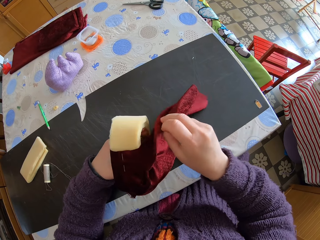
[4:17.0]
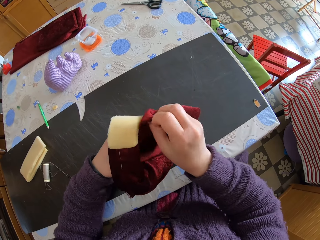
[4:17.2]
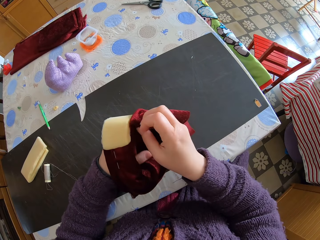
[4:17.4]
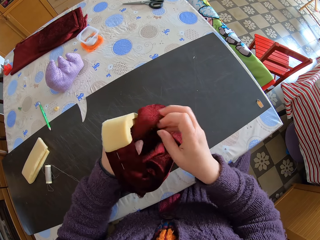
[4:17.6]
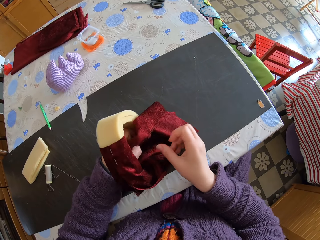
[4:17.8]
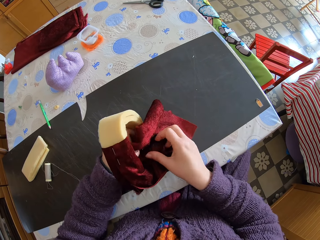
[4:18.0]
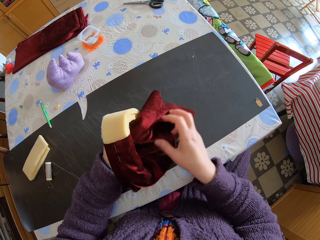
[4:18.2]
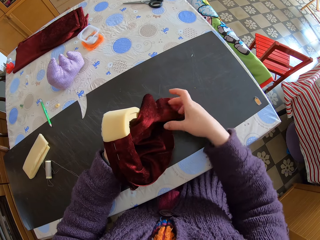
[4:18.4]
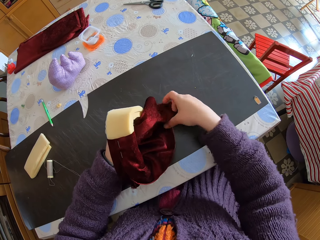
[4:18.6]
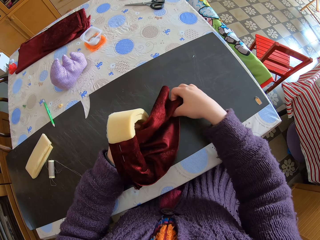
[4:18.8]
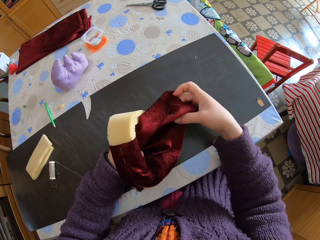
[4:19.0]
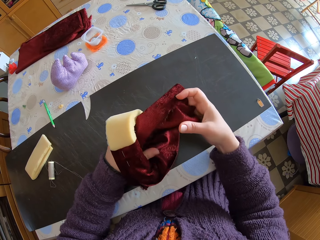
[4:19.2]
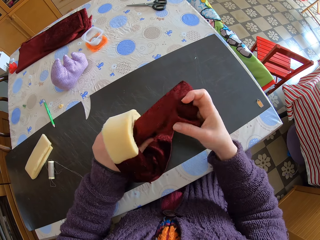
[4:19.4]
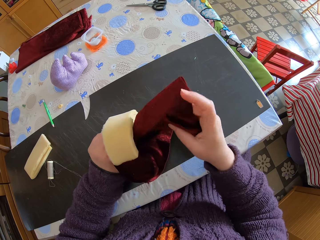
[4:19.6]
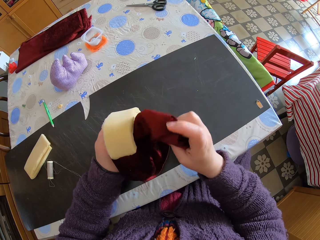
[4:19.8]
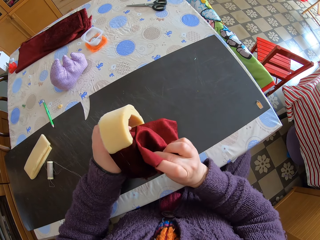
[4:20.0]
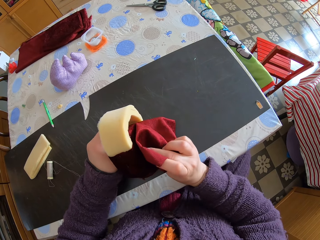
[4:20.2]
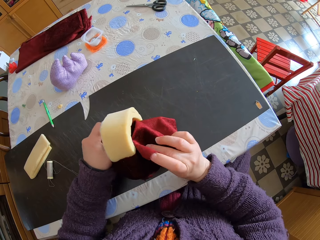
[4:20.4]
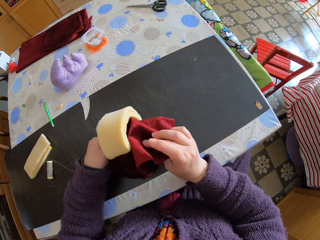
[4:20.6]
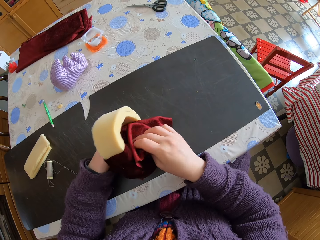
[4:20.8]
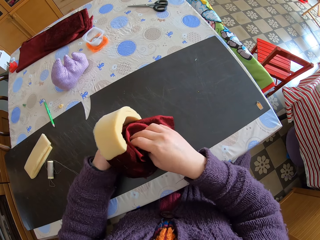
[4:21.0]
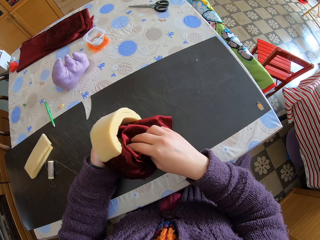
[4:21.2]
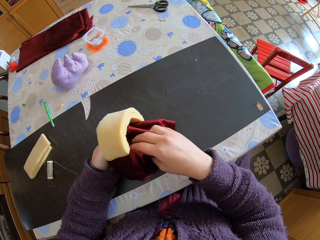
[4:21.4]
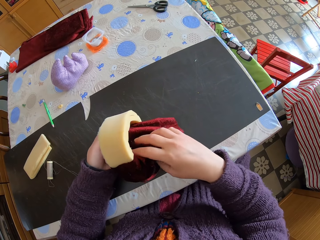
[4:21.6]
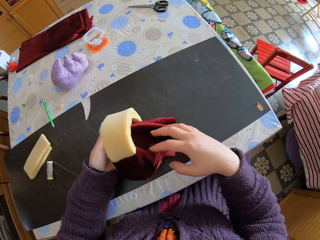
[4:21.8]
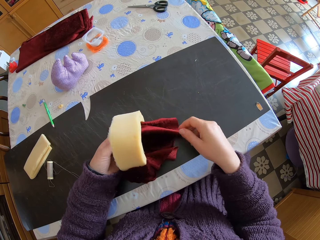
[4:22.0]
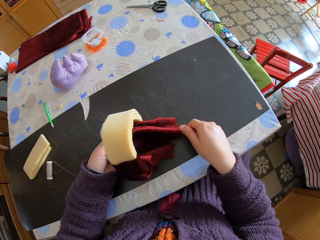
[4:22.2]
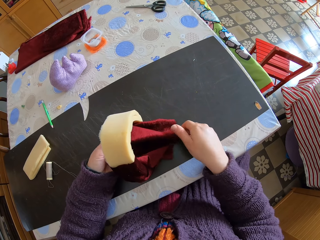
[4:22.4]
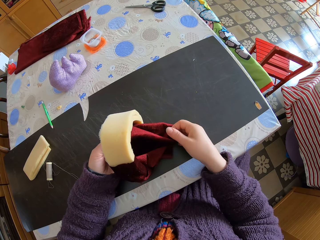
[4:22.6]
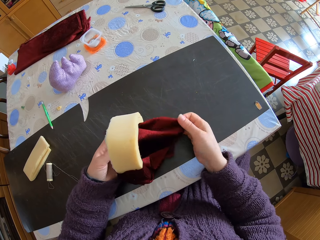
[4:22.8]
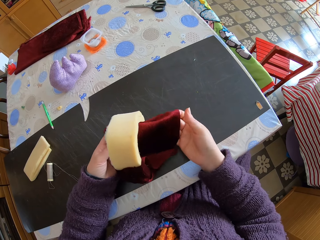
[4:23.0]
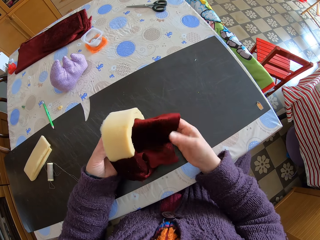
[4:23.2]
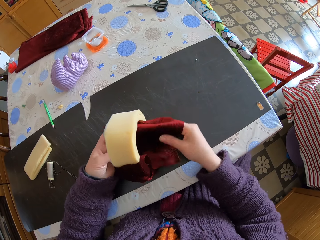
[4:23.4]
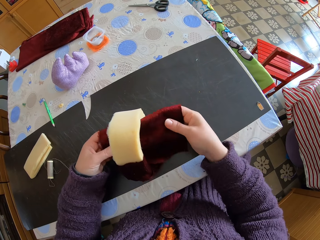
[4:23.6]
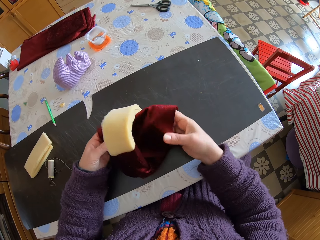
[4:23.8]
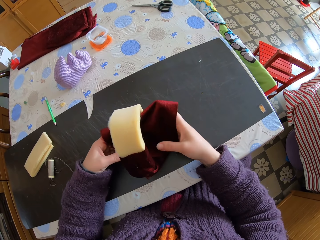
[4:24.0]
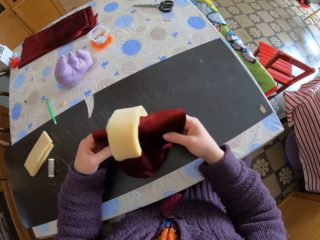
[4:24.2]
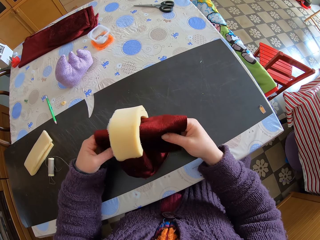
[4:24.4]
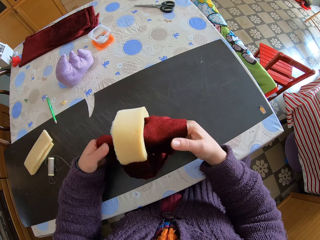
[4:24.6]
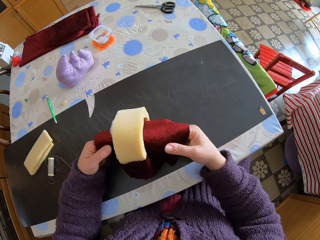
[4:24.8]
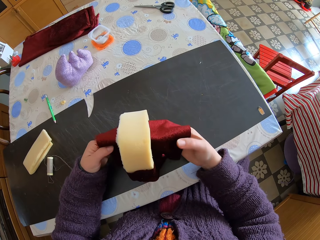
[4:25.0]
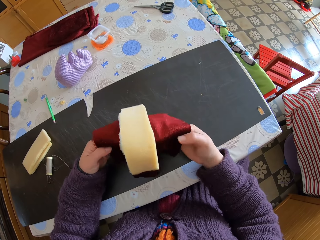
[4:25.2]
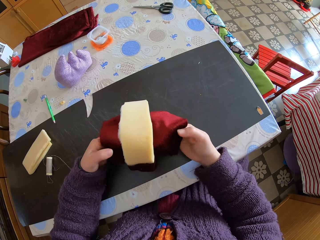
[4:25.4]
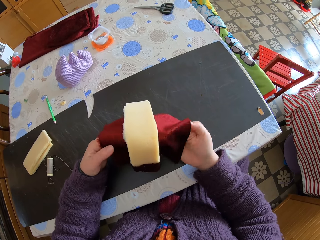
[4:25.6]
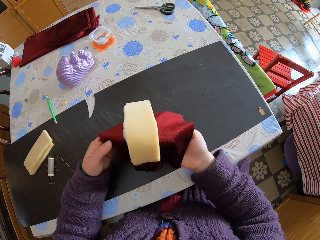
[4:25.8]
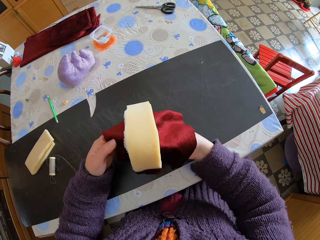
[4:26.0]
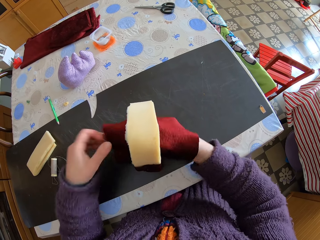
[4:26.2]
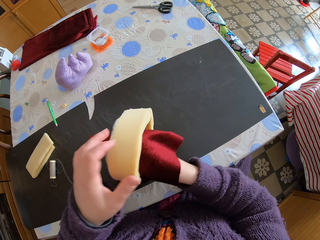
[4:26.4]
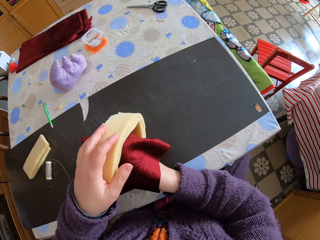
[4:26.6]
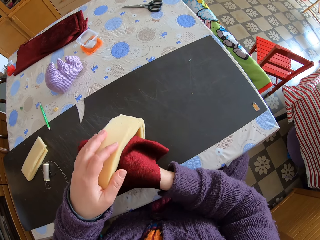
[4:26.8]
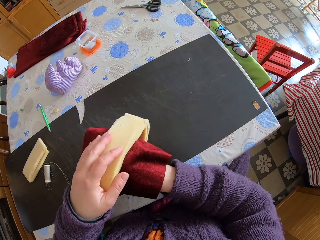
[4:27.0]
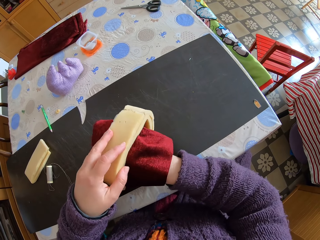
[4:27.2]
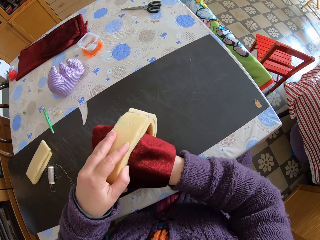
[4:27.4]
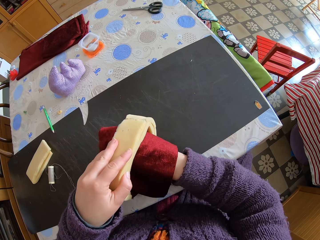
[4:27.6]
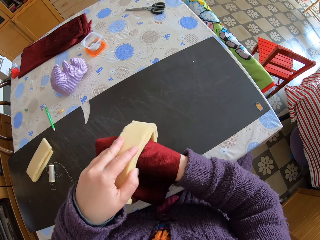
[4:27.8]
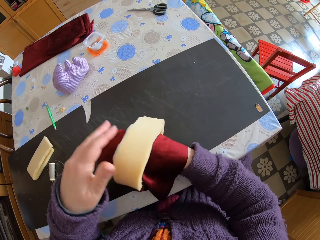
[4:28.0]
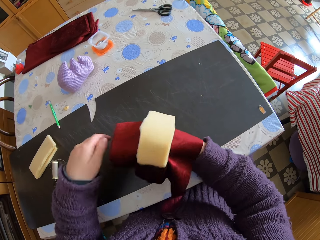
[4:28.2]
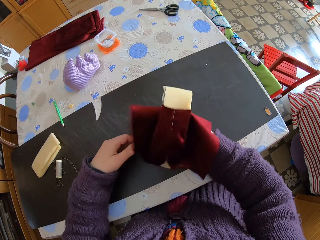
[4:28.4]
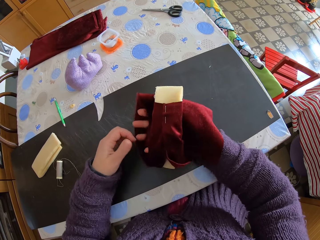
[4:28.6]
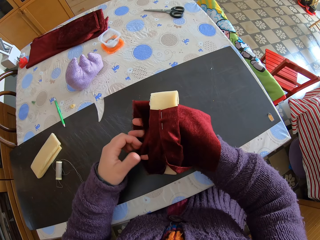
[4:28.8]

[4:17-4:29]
The camera wearer folds the piece of cloth on the piece of sponge. They pass the piece of sponge to the right hand. They touch the piece of sponge. They straighten the piece of cloth on the piece of sponge.

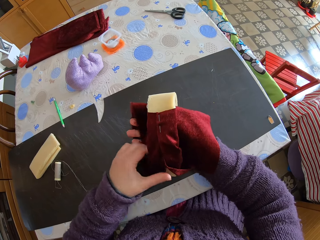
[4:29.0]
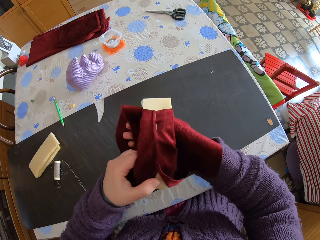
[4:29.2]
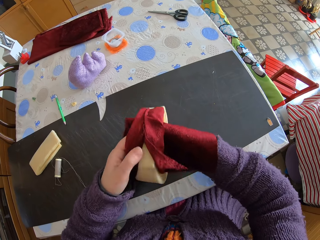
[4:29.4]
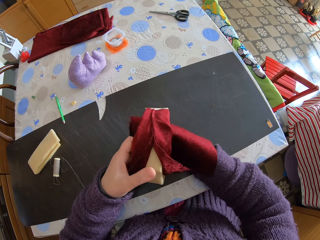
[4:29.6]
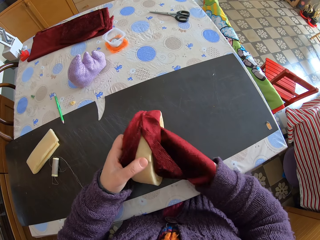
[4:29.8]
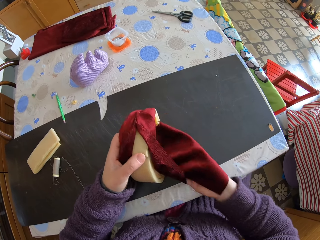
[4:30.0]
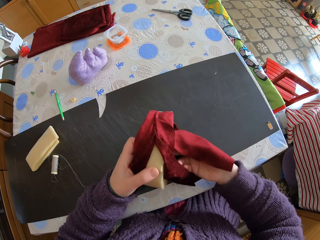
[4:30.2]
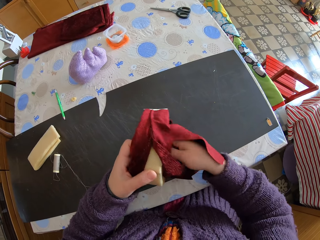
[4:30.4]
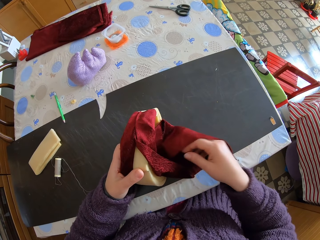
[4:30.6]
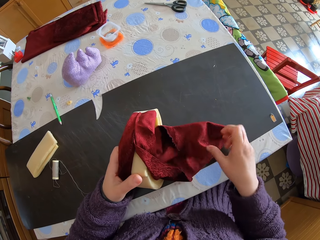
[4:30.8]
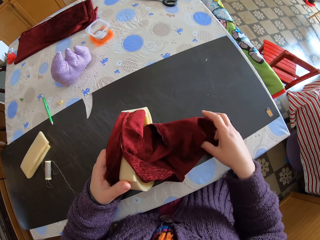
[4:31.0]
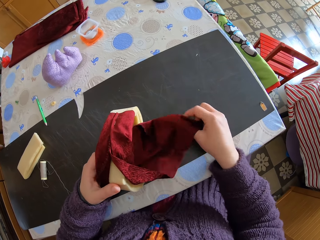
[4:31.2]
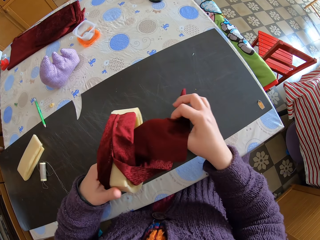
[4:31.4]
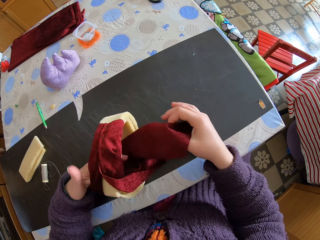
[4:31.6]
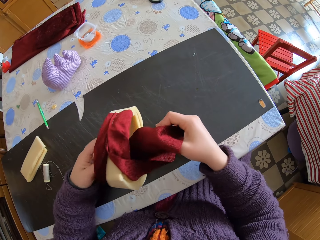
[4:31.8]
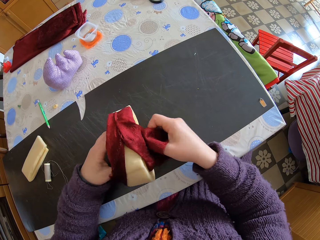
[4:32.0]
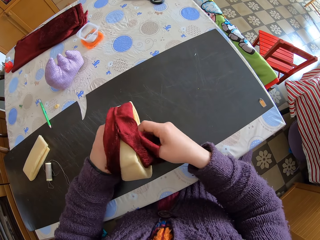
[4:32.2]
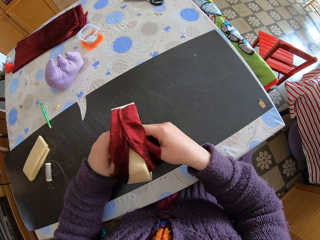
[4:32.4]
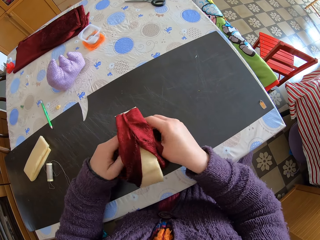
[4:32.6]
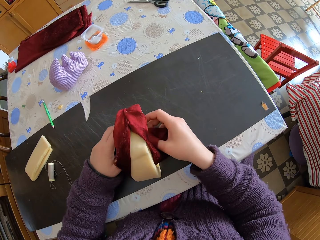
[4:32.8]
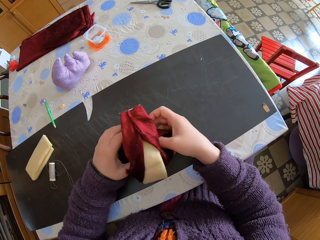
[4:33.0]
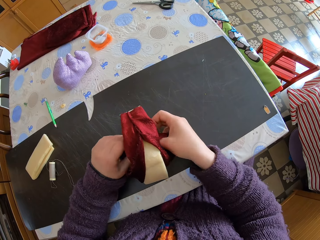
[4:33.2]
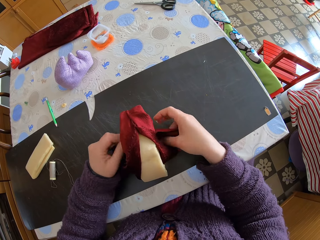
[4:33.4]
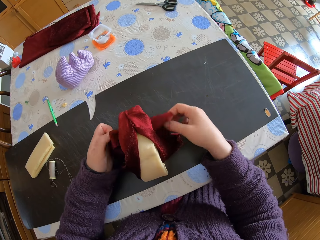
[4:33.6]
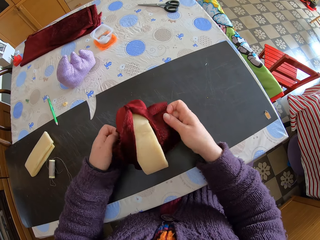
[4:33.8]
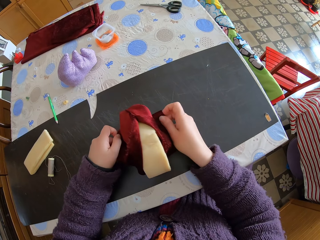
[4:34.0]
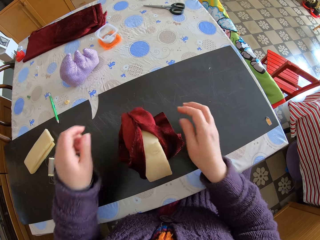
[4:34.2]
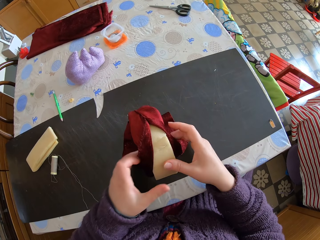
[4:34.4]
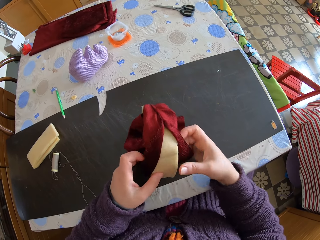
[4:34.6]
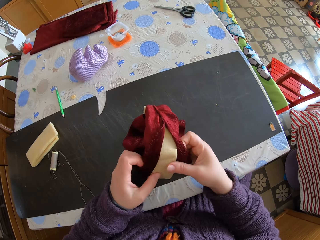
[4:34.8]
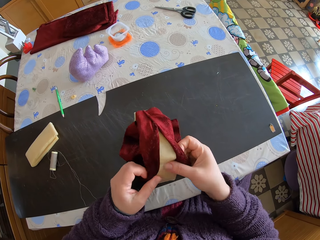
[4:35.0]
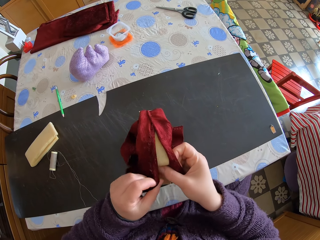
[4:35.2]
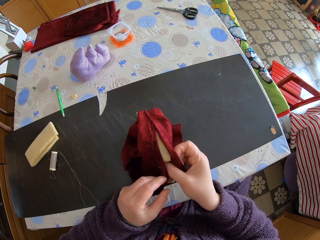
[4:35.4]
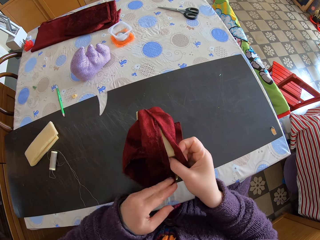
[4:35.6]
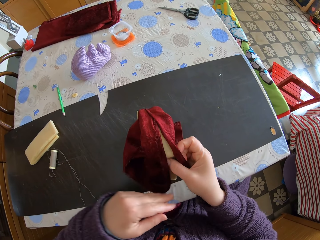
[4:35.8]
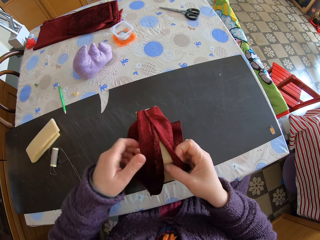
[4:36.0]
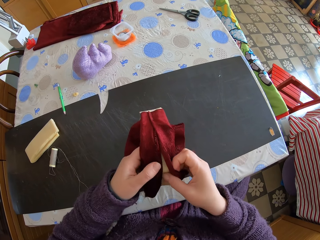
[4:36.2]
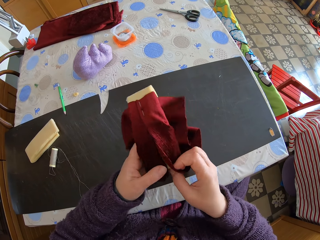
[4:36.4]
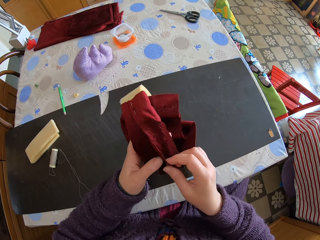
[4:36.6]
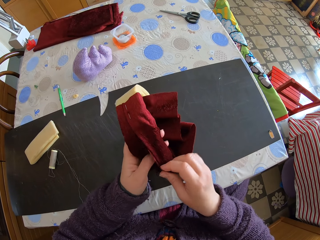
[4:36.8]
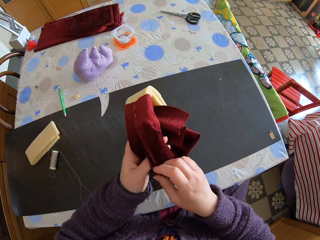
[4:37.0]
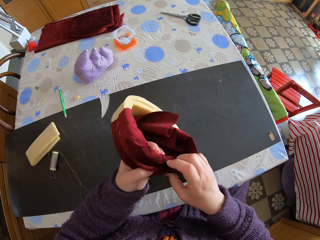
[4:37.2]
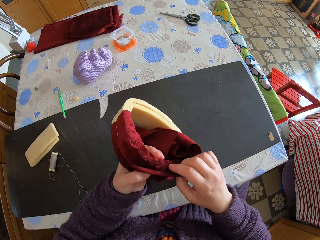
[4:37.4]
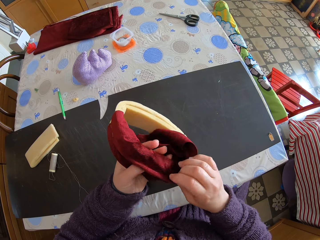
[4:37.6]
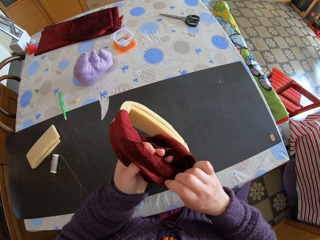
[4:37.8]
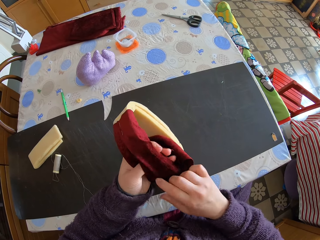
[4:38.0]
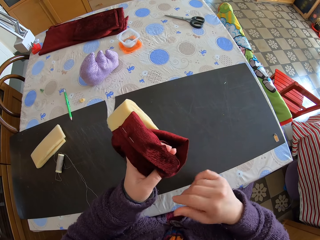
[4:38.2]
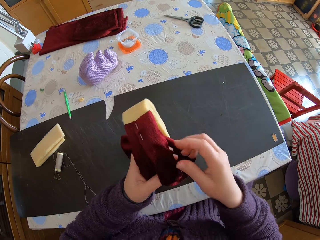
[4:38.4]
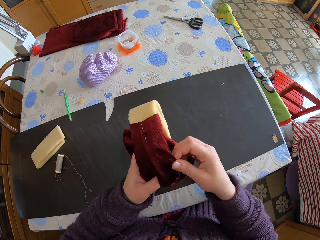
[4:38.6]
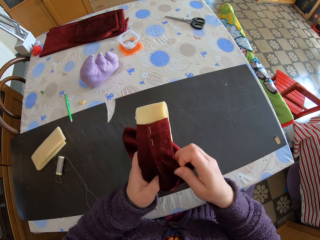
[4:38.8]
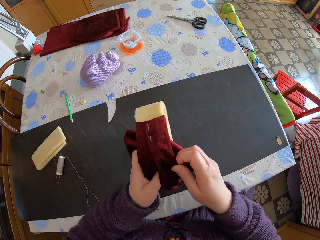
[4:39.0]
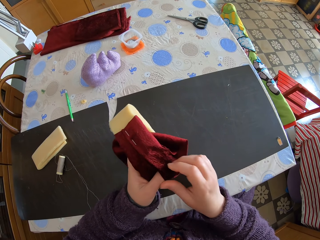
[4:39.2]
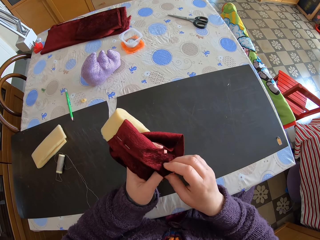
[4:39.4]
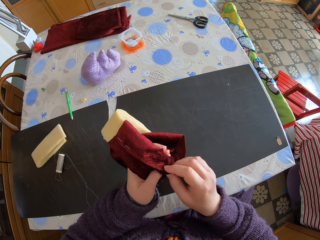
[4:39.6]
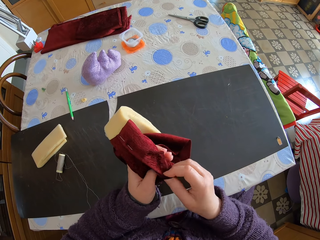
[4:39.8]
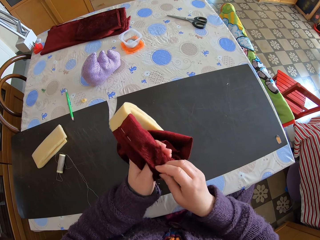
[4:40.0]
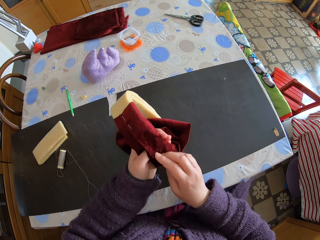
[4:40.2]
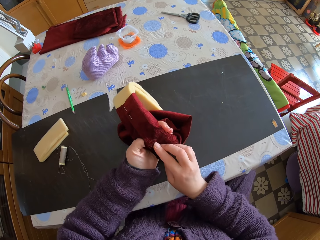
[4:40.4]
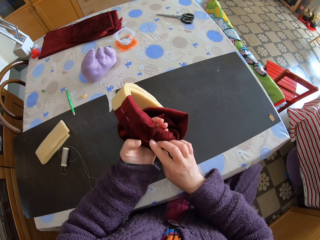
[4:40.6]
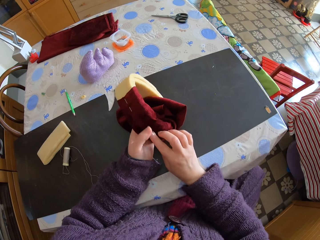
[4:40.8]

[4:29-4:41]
The camera wearer passes the piece of sponge to the left hand. She picks up the piece of cloth. She folds the piece of cloth on the piece of sponge. She puts the piece of sponge on the table. She touches the piece of sponge. She passes the piece of sponge to the right hand. She passes the piece of sponge to the left hand. She turns the piece of sponge. She lifts the piece of sponge. She folds the piece of cloth on the piece of sponge. She moves her leg.
